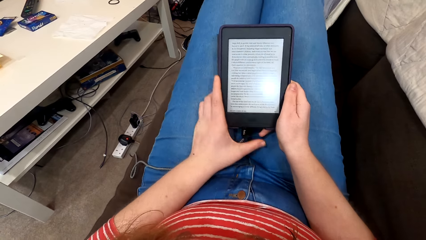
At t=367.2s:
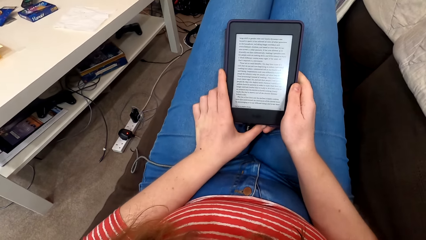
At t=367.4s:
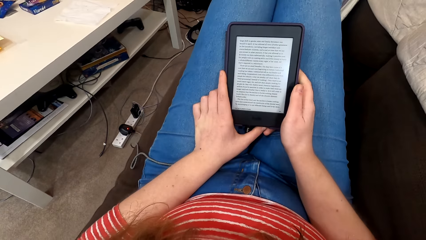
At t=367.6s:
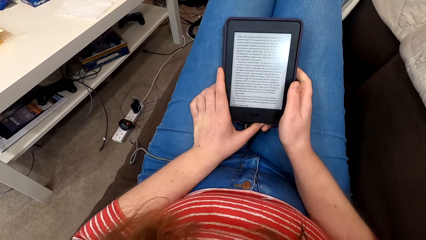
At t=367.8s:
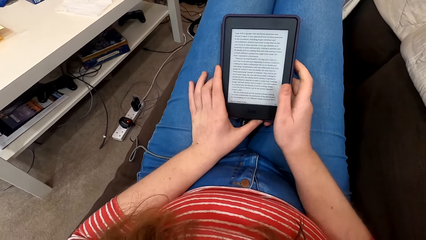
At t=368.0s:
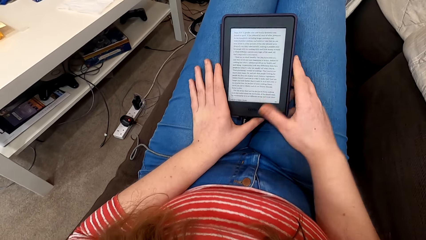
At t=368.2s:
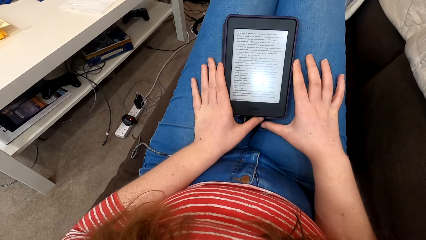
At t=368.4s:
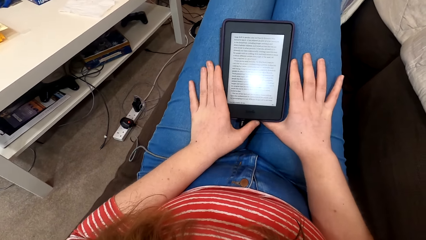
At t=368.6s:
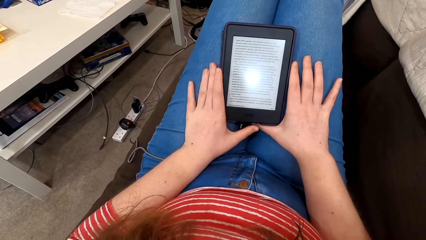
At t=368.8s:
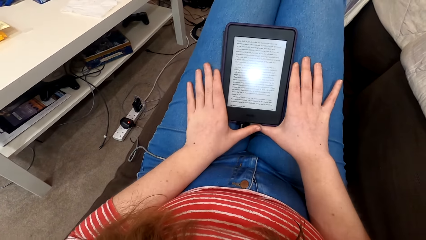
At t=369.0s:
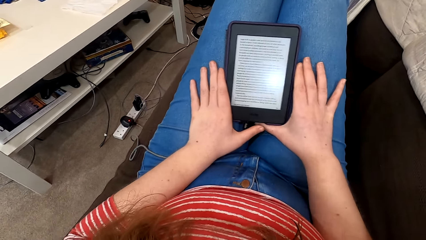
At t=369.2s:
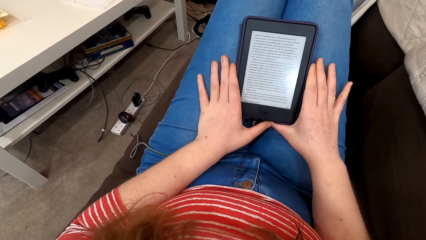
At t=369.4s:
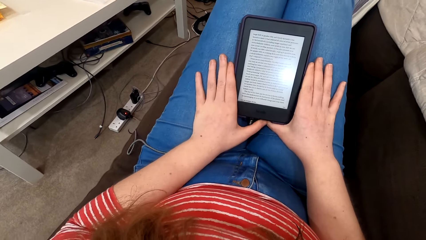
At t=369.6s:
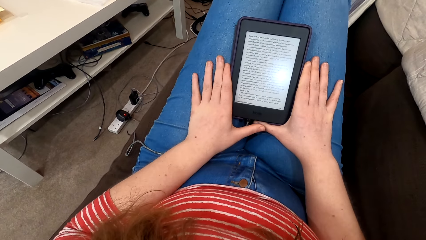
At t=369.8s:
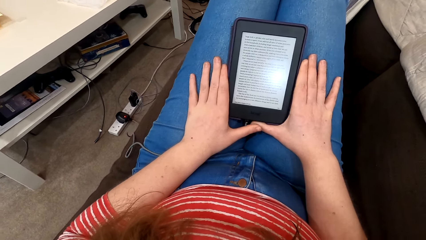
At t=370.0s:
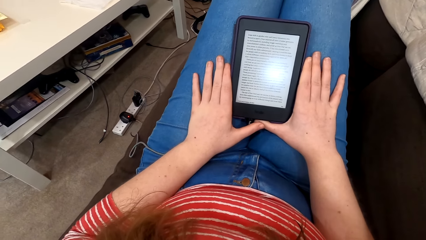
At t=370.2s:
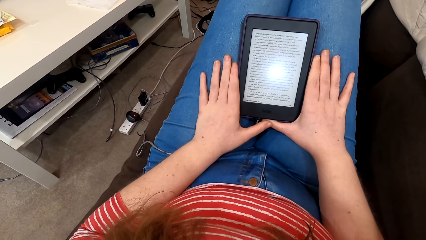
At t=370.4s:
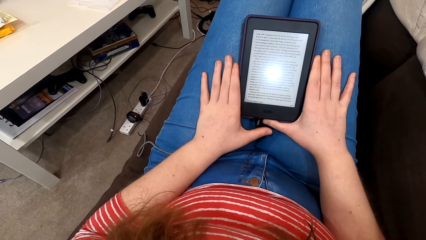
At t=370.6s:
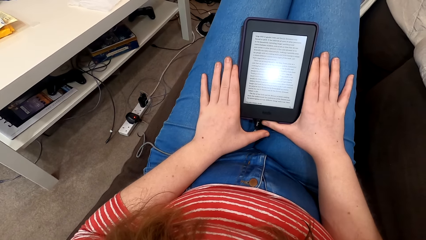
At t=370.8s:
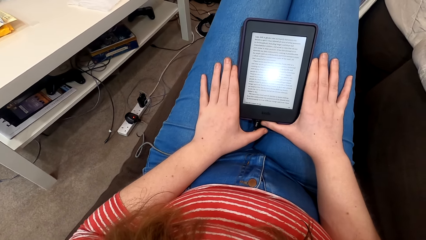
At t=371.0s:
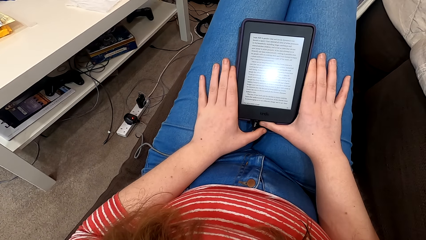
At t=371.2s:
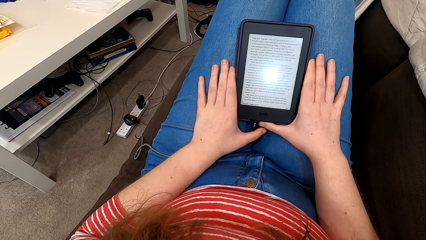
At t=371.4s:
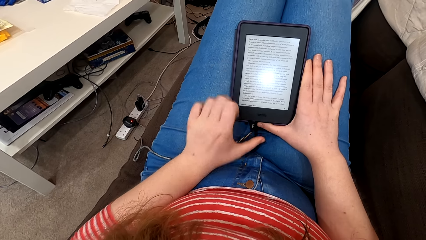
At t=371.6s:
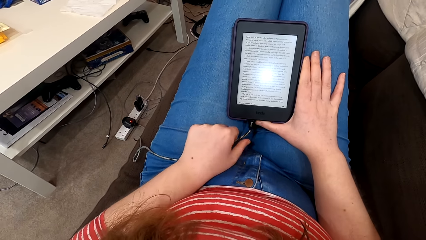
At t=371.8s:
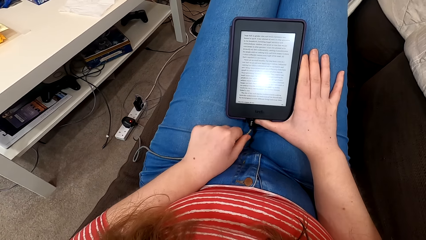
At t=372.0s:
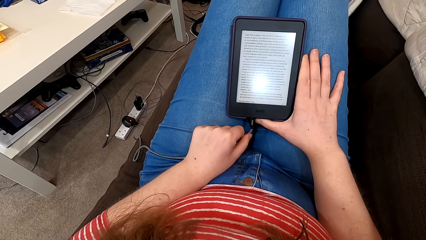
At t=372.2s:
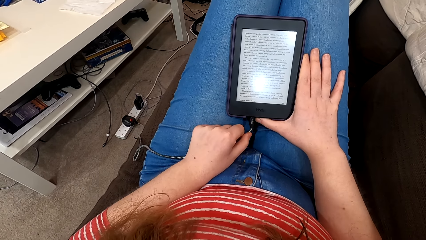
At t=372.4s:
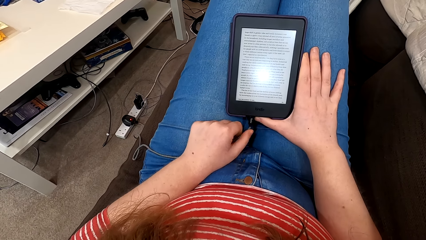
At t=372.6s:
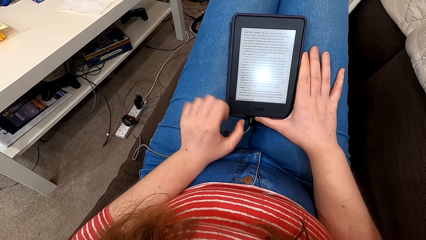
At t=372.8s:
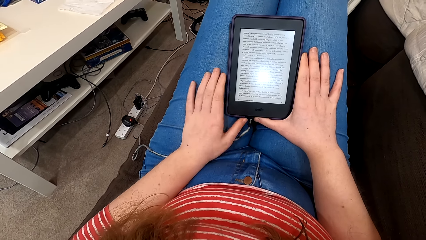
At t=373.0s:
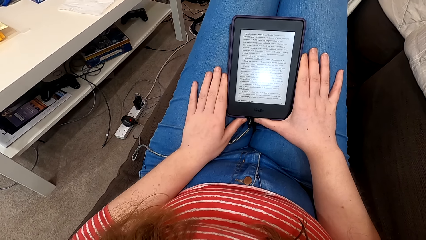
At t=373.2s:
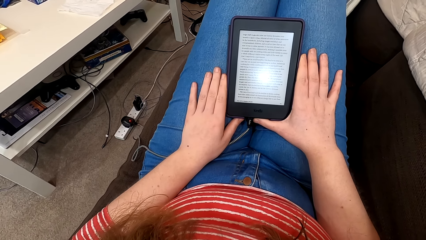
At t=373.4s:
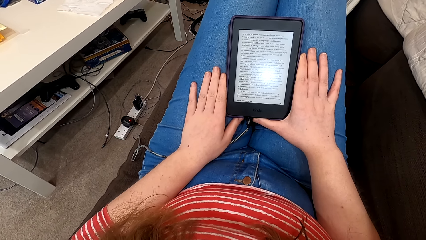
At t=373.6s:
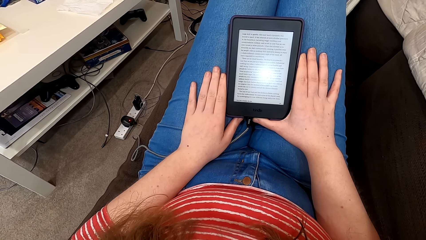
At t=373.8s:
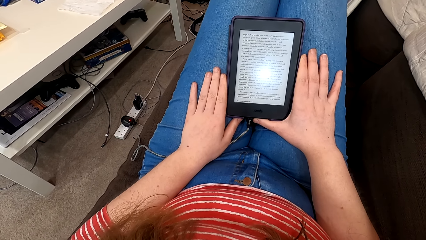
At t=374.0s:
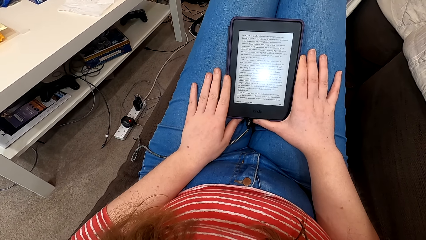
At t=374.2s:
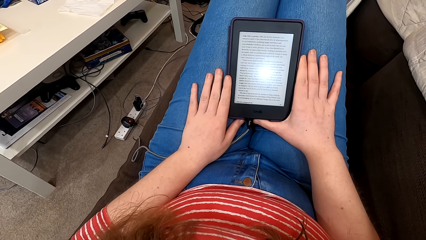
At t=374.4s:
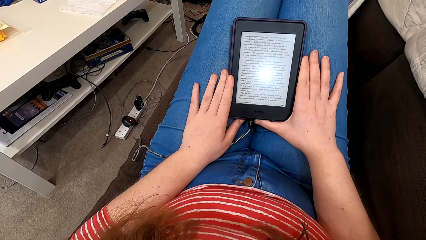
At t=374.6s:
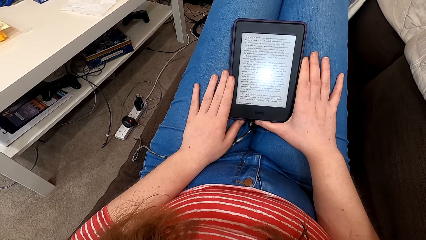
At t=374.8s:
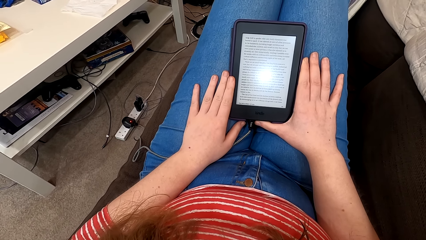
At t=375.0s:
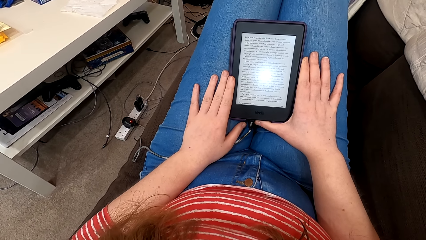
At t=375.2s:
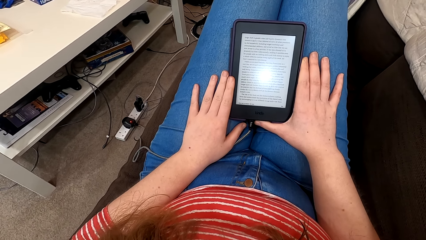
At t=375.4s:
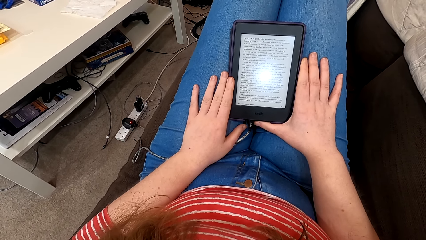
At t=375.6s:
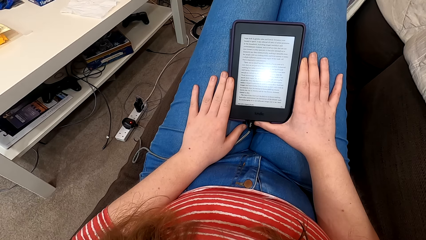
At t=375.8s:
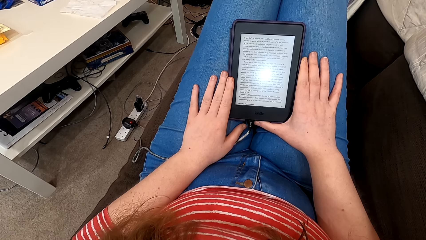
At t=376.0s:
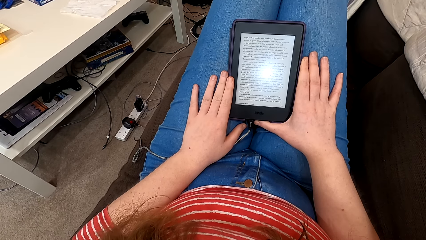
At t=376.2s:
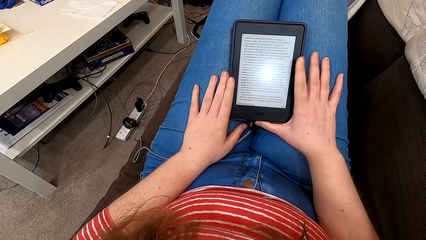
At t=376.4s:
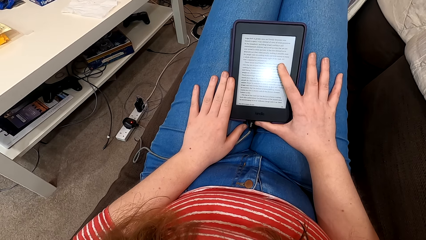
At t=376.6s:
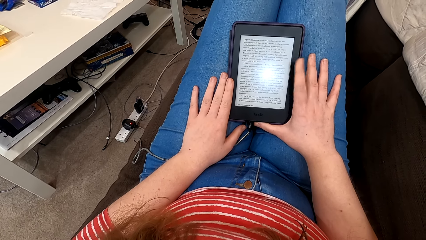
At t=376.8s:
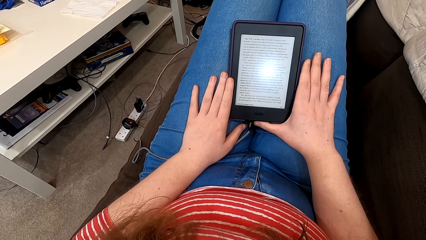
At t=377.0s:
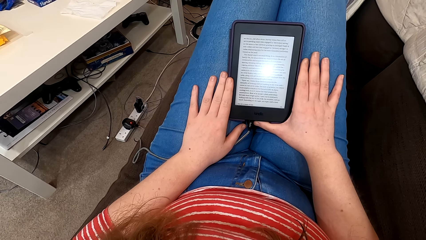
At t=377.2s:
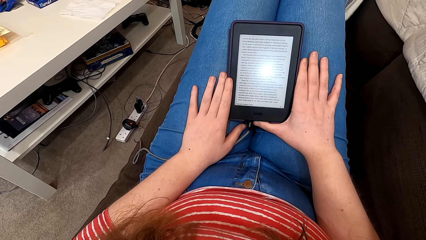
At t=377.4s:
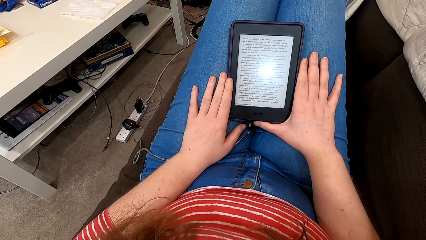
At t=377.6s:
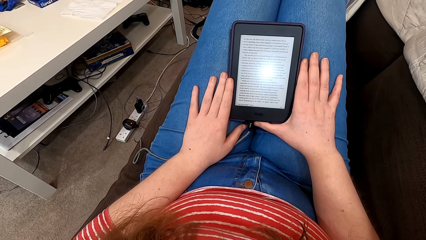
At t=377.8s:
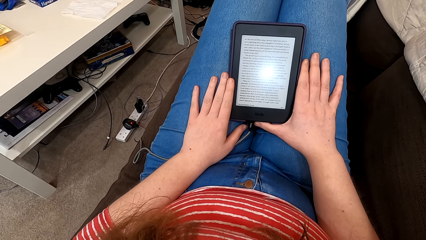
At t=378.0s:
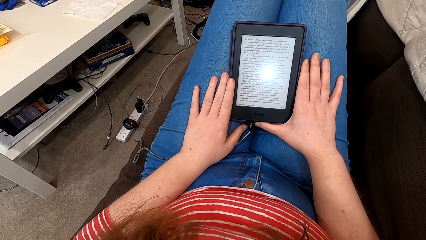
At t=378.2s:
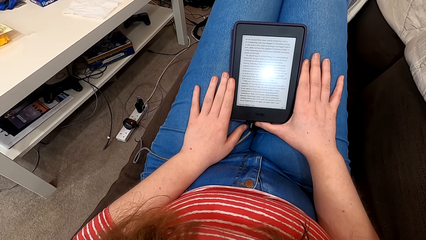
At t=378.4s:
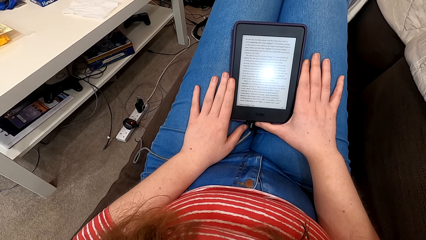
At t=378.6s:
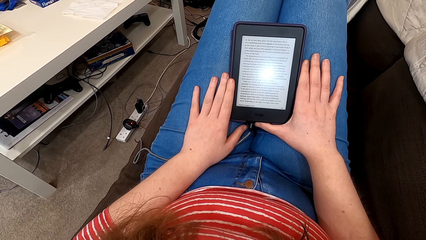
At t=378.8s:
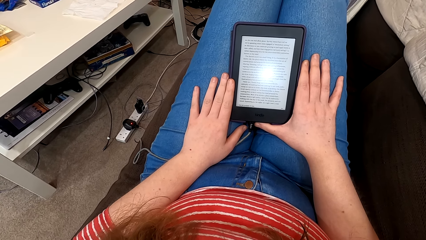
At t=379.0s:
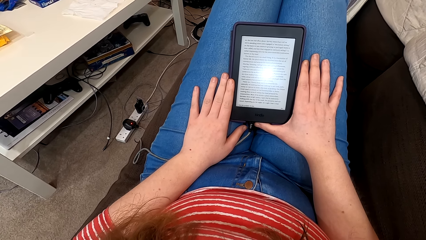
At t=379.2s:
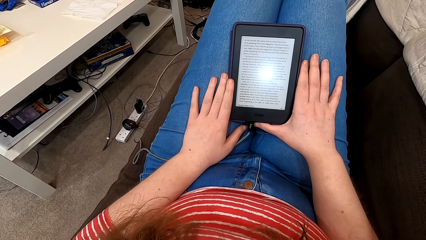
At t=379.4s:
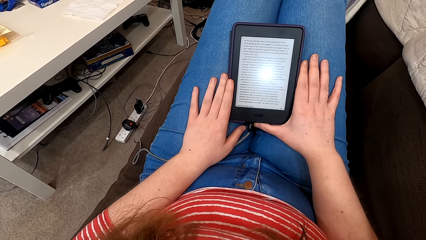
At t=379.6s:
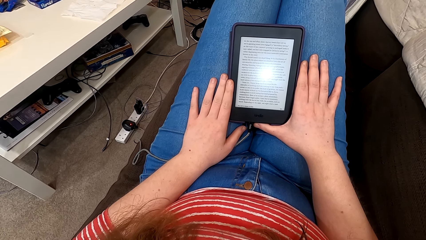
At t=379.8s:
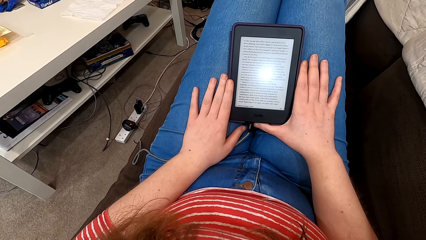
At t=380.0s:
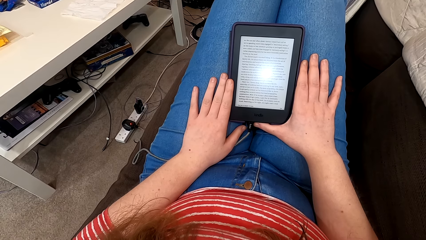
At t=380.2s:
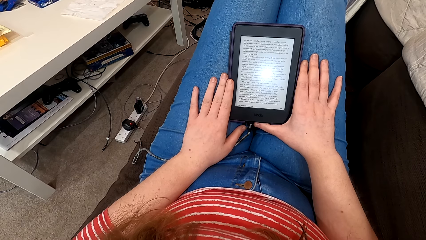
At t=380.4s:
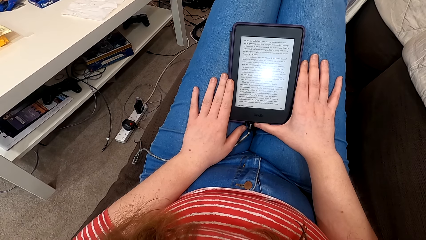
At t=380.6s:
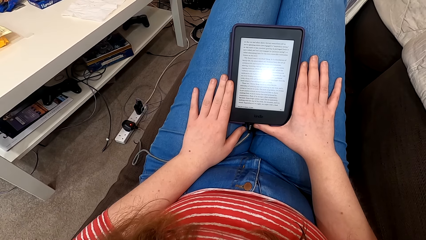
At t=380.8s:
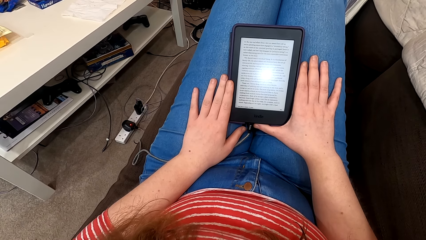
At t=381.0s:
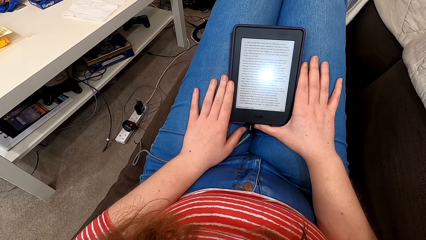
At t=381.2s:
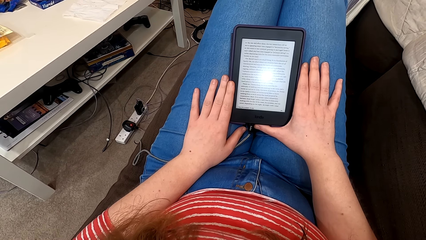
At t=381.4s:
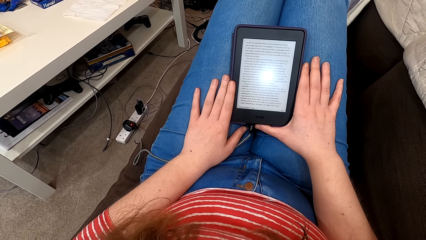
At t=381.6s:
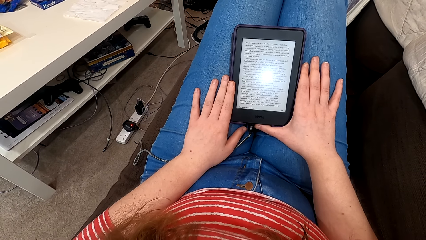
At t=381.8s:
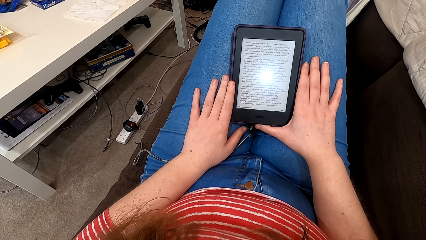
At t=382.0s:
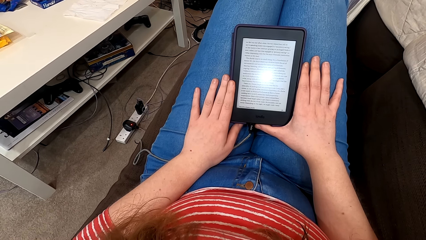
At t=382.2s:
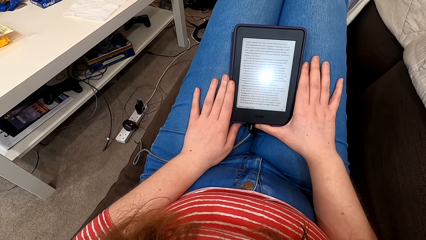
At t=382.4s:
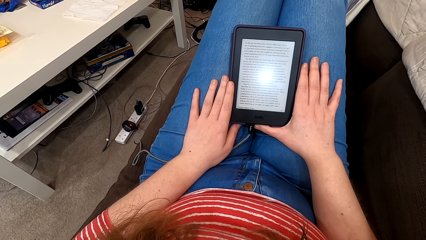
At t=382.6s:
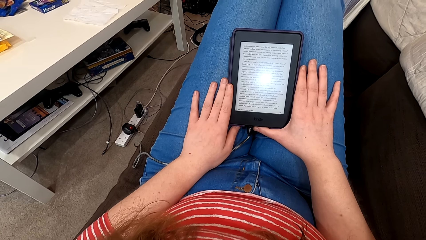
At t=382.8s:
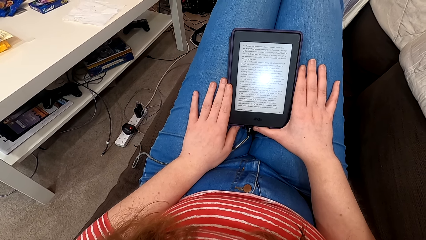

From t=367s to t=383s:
The camera wearer places the tablet or phone on her lap. She moves her hands. She reads from the tablet. She holds a charger cable. She moves her hands. She reads from the tablet. She taps the screen of the phone. She reads on the phone.
